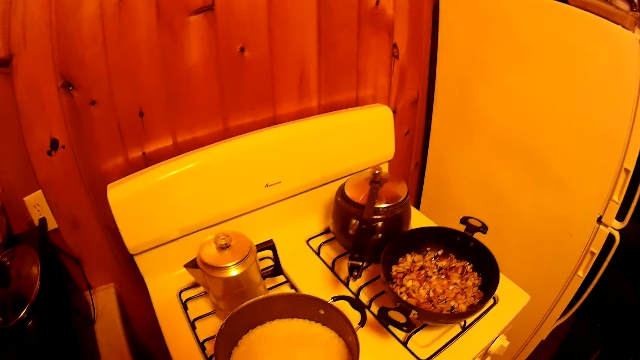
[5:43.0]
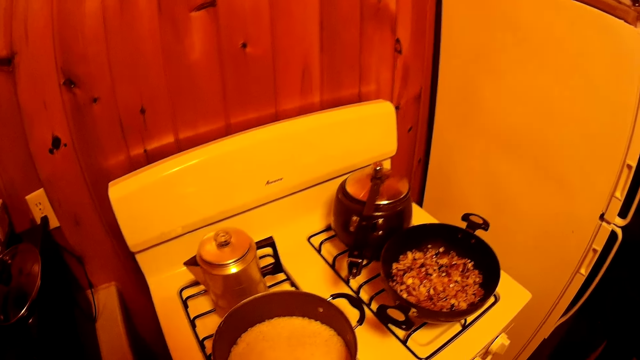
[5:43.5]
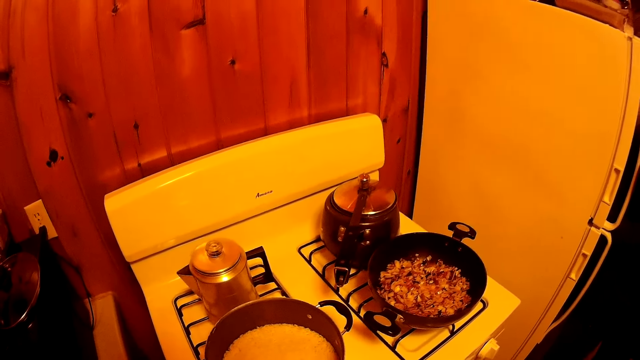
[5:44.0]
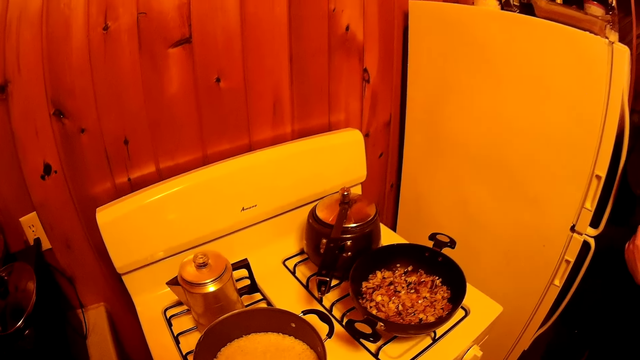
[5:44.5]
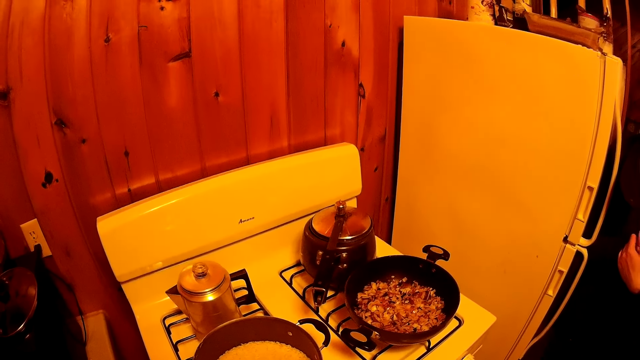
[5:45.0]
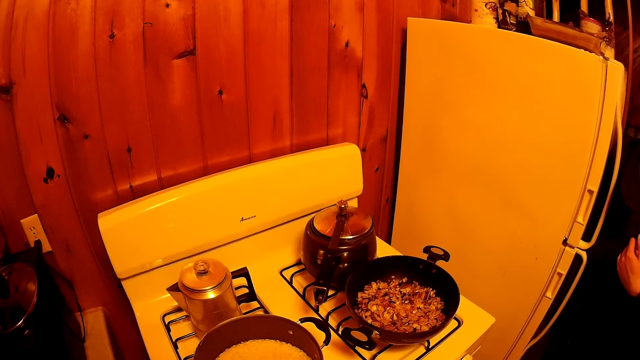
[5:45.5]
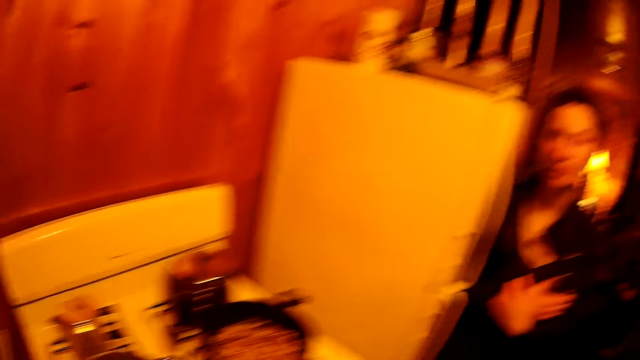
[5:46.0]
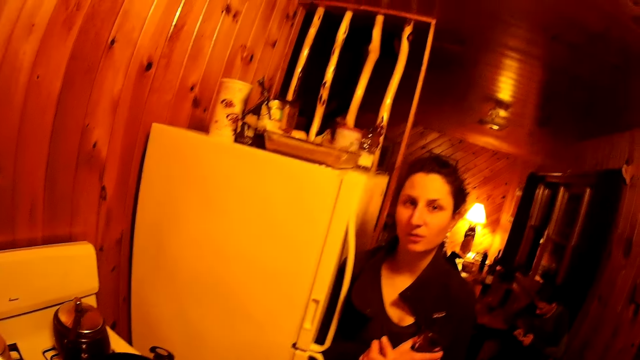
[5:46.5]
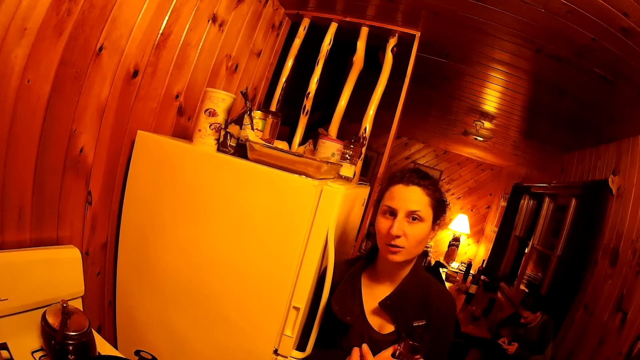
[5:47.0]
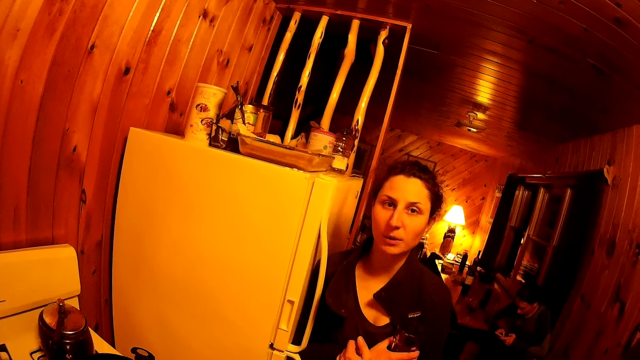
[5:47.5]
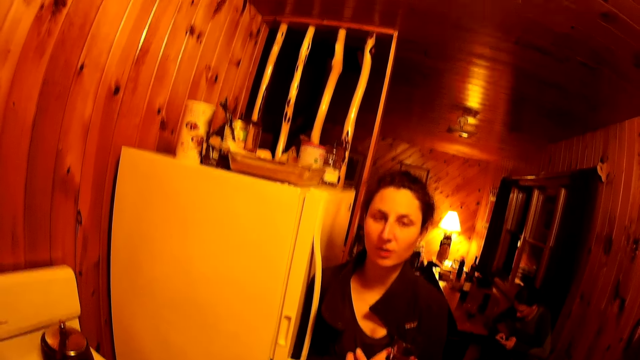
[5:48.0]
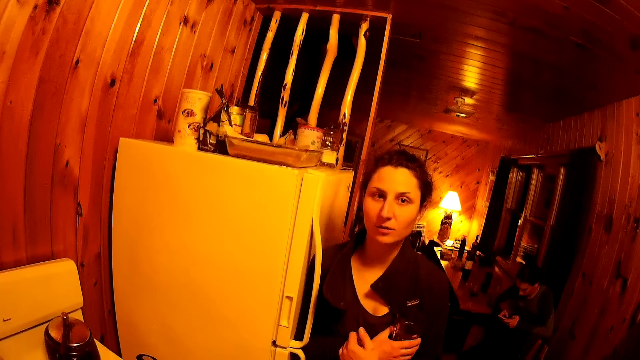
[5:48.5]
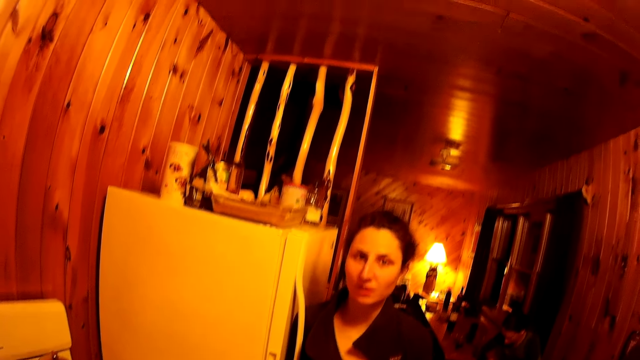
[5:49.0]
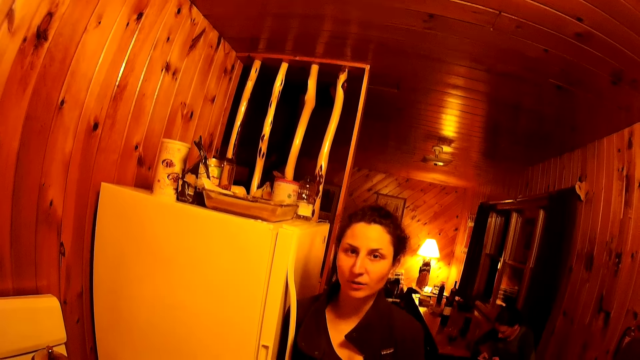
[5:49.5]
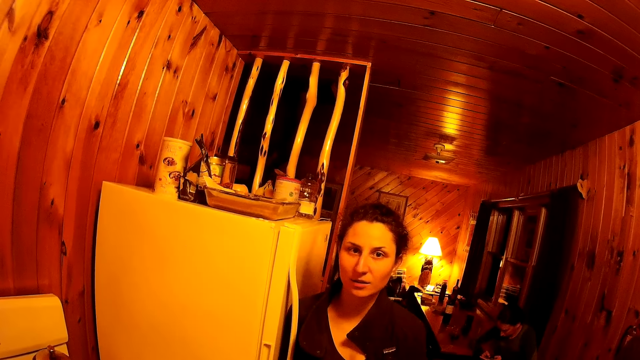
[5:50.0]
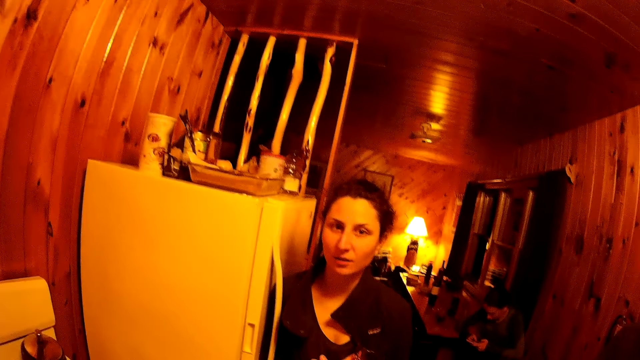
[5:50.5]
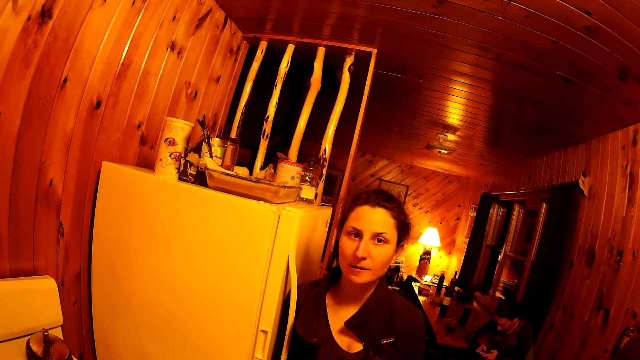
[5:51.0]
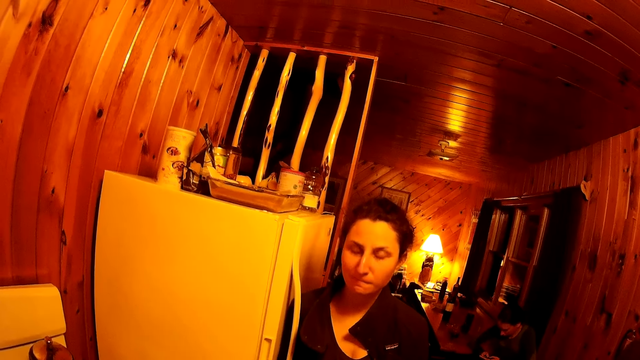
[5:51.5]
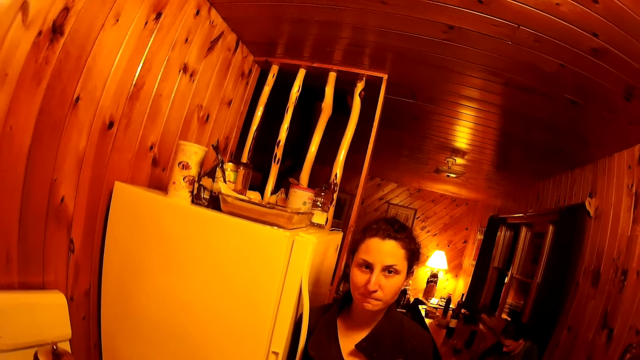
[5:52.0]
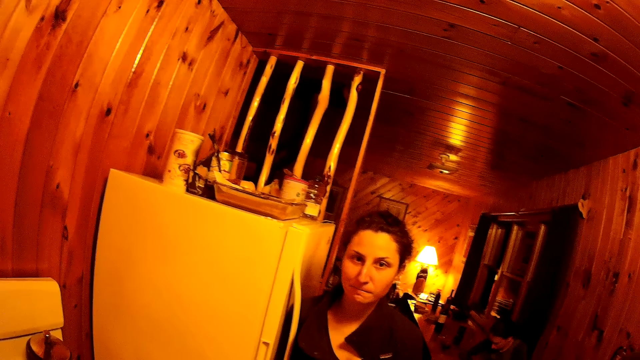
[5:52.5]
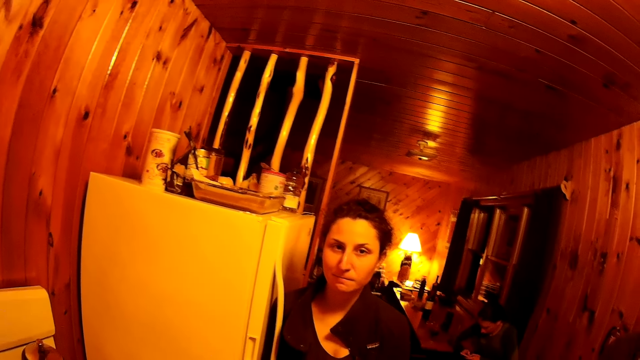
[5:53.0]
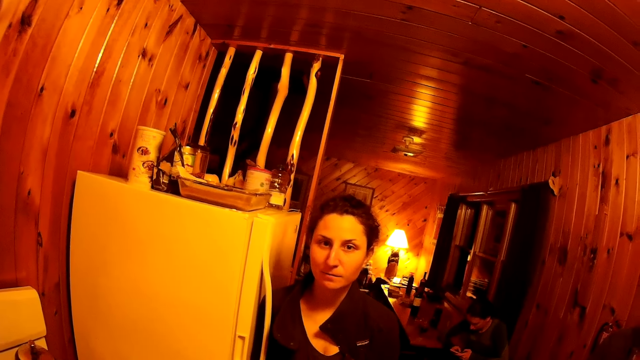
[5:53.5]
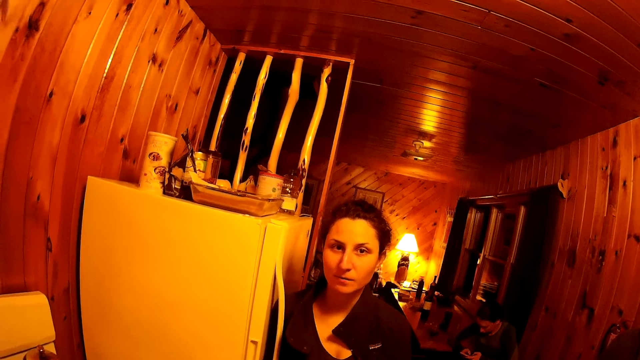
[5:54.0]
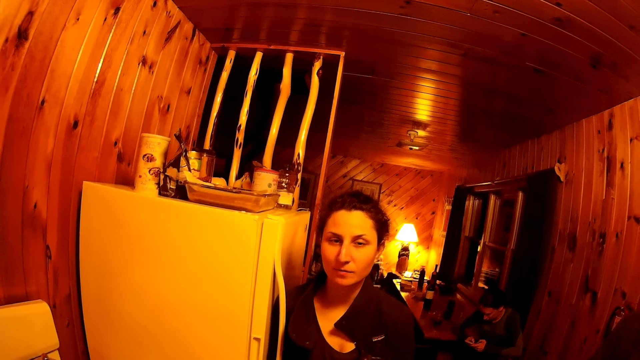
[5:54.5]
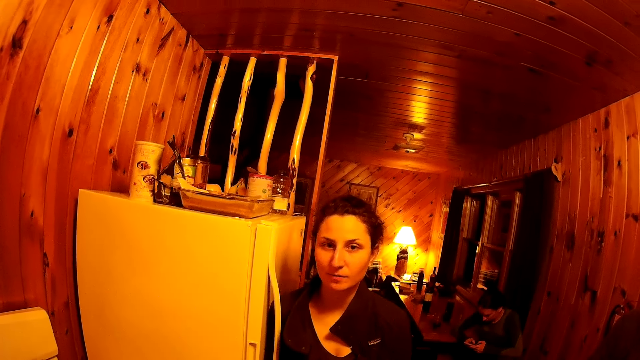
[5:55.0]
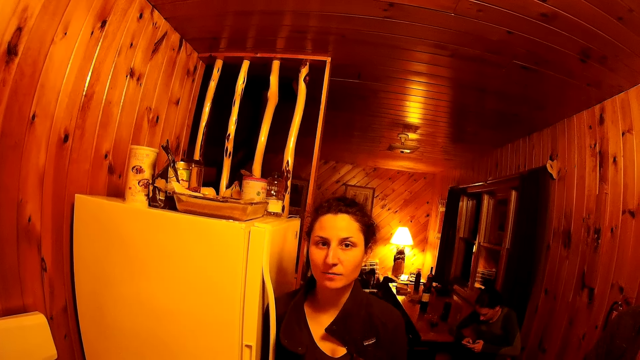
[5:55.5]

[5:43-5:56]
The camera wearer looks at a woman. The woman converses to the camera wearer. The woman nods to the camera wearer.

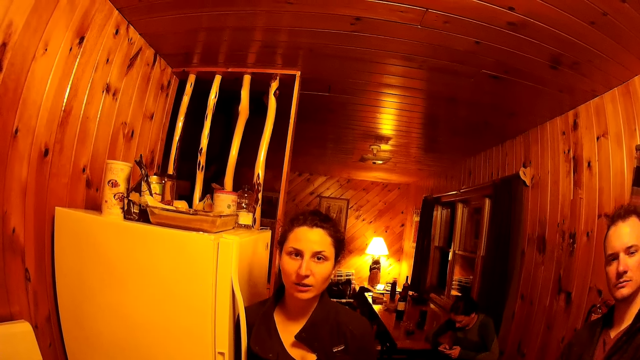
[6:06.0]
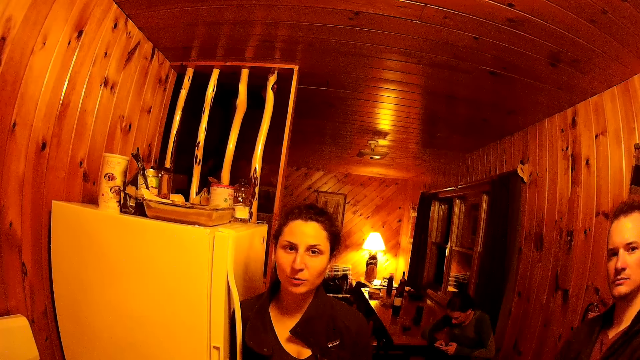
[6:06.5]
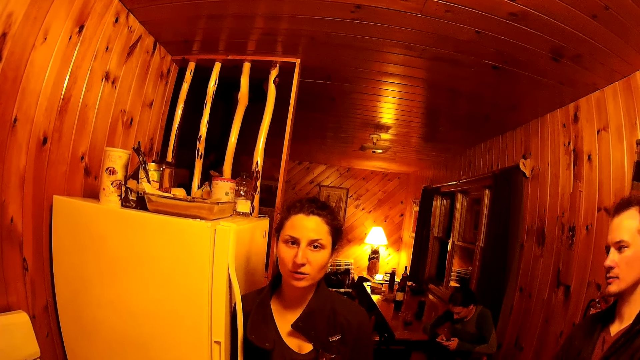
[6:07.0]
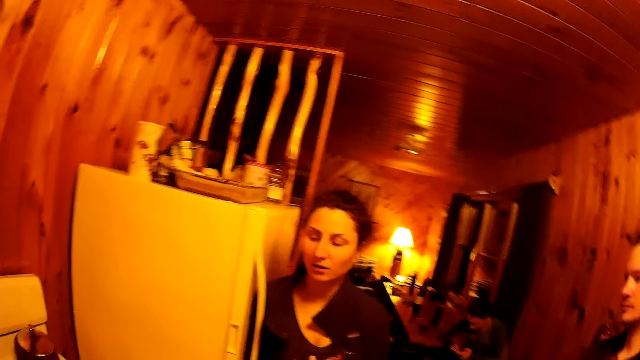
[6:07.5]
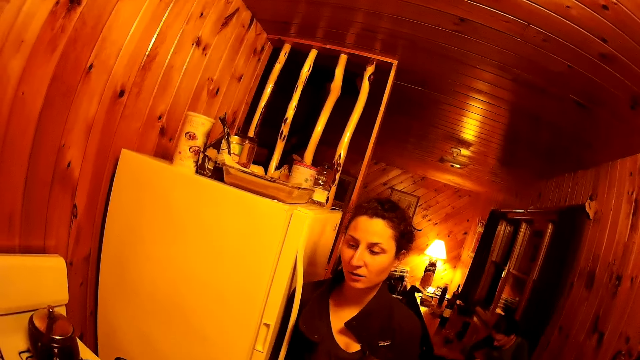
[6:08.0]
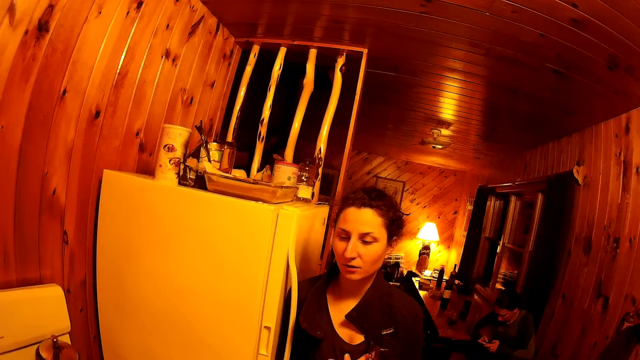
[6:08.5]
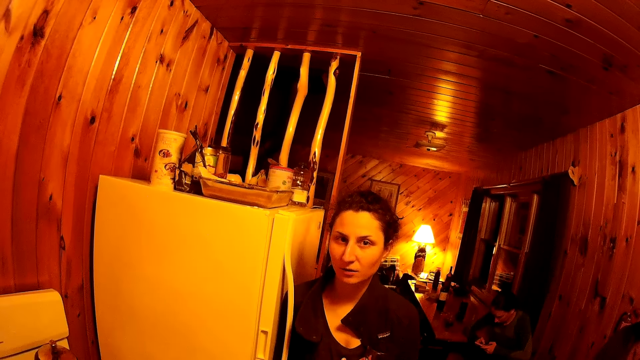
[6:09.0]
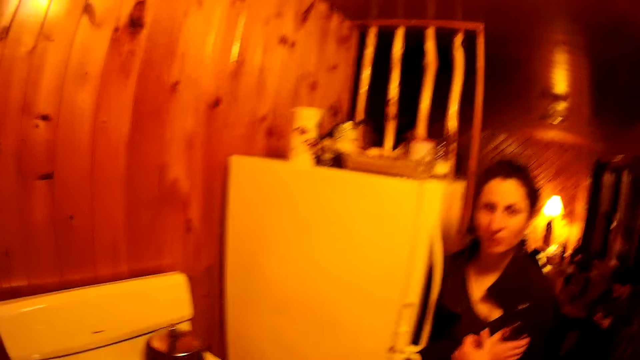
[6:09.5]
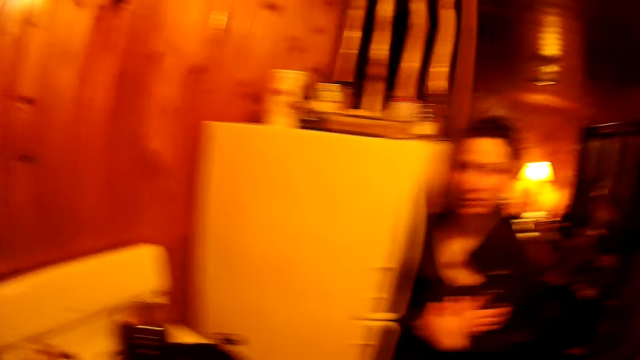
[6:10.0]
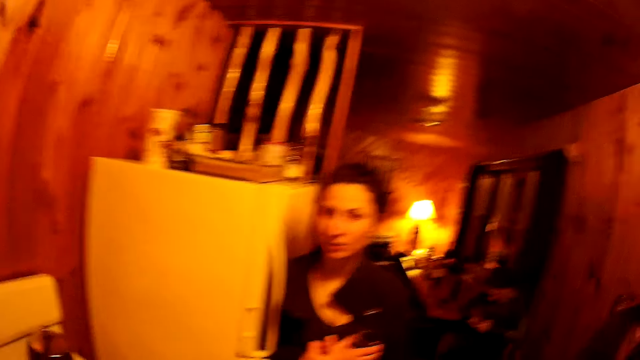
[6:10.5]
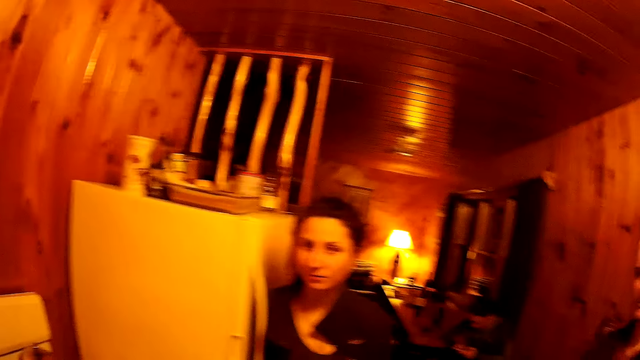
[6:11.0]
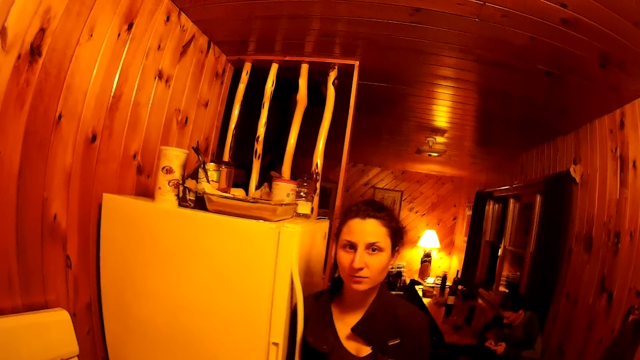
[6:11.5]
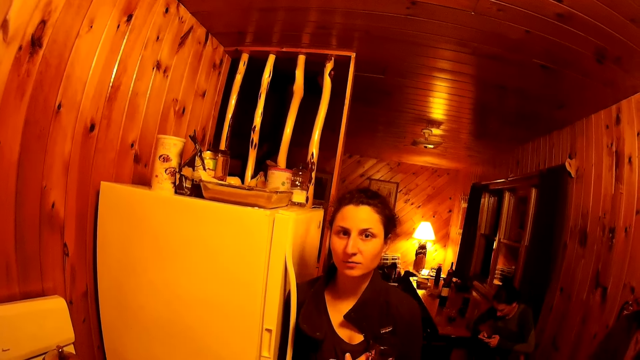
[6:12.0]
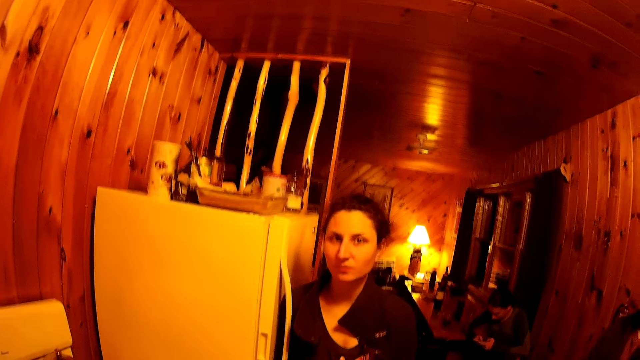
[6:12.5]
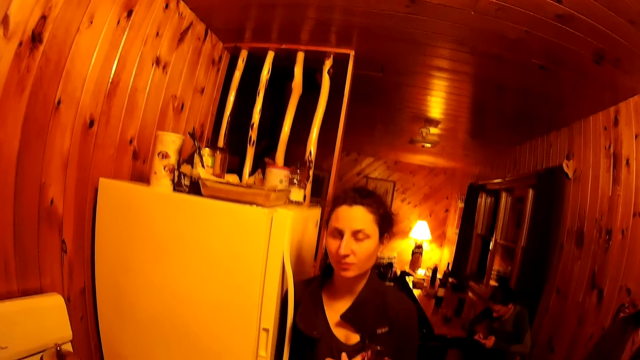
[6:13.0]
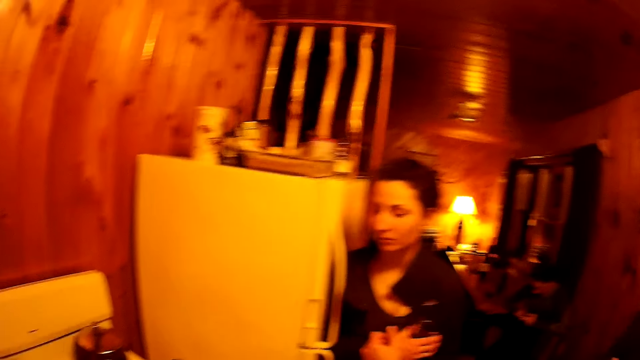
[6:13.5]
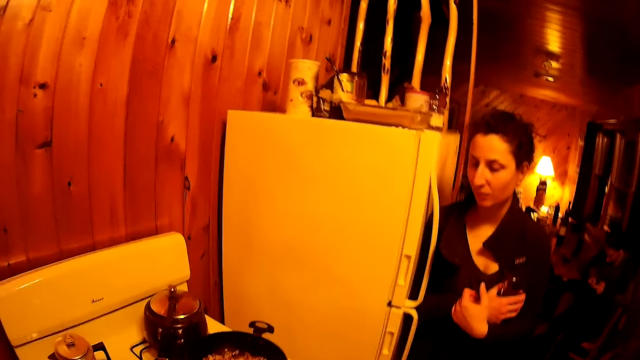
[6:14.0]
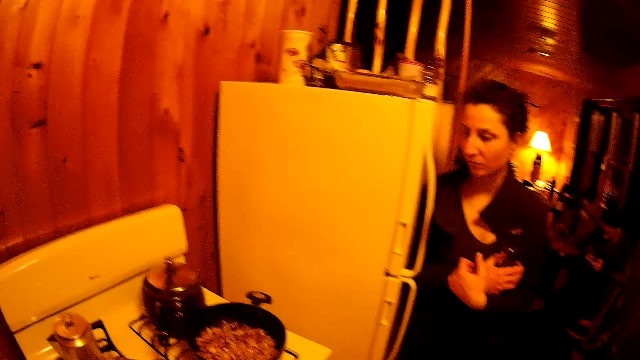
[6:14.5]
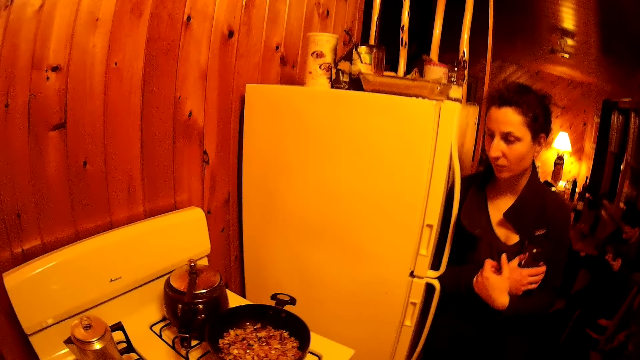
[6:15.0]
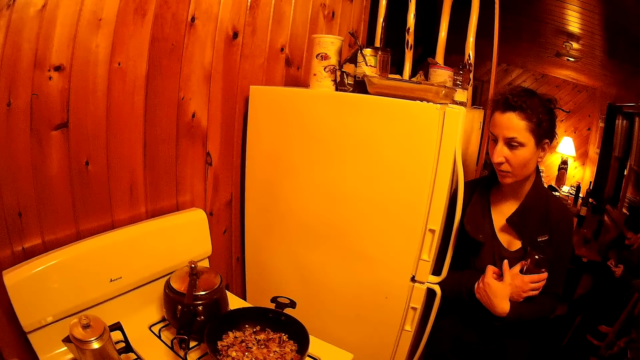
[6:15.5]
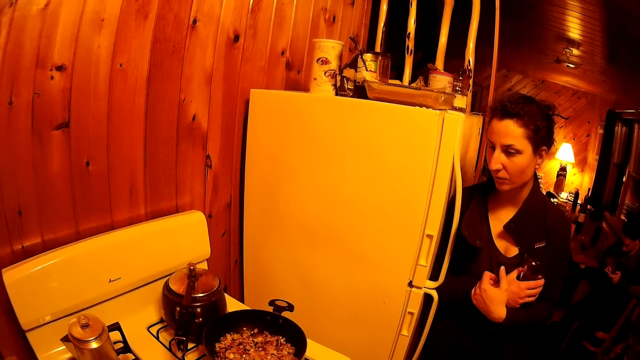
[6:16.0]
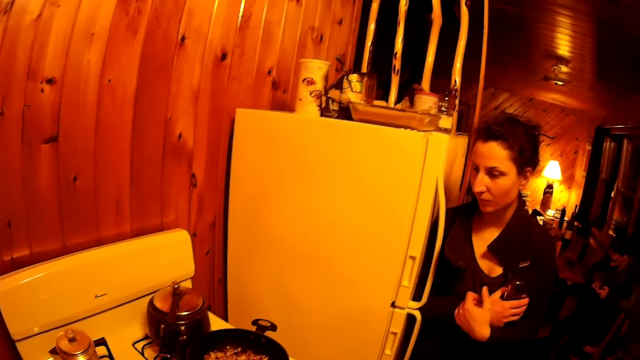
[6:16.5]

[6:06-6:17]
The camera wearer looks at the food. They move the head. They look at the woman. They look at the food.
